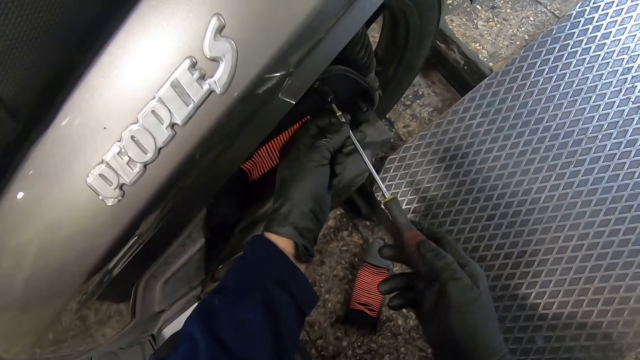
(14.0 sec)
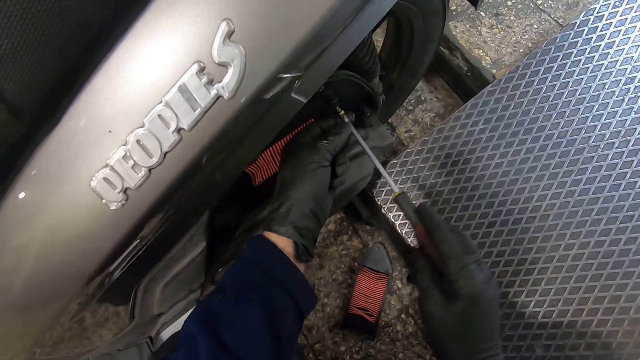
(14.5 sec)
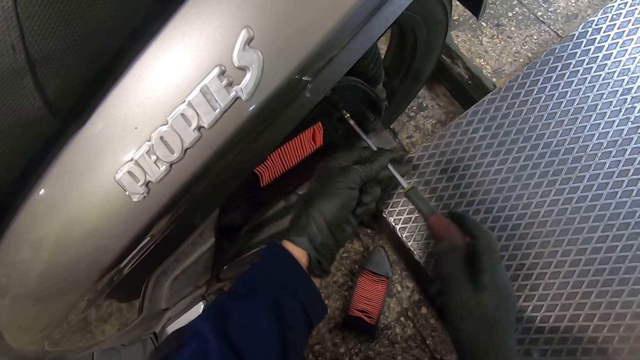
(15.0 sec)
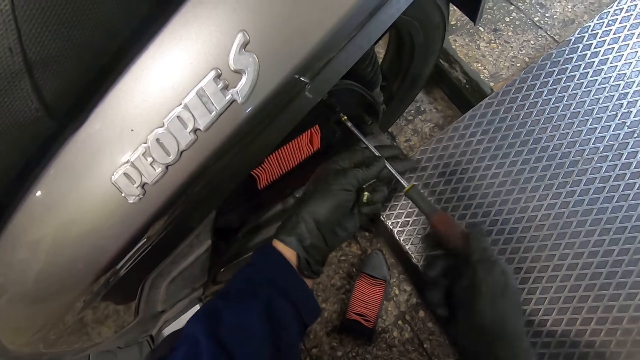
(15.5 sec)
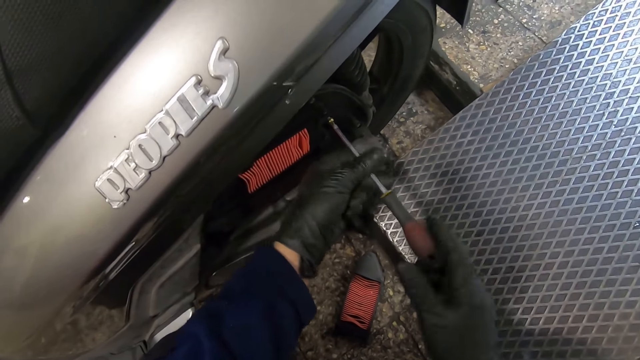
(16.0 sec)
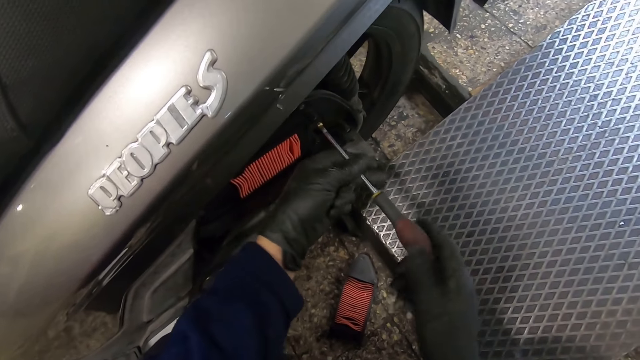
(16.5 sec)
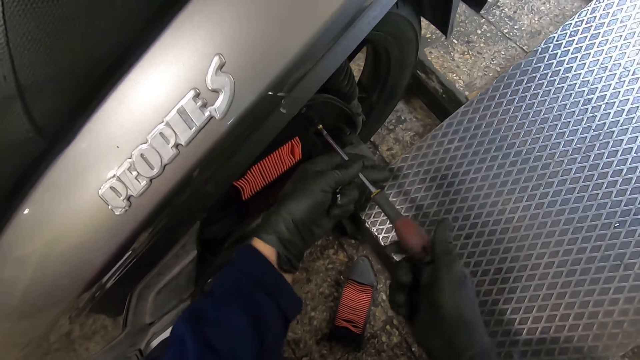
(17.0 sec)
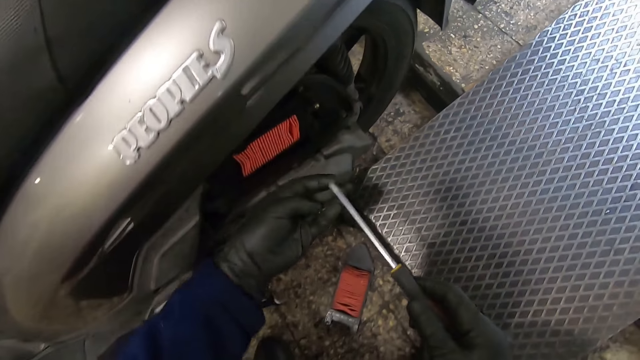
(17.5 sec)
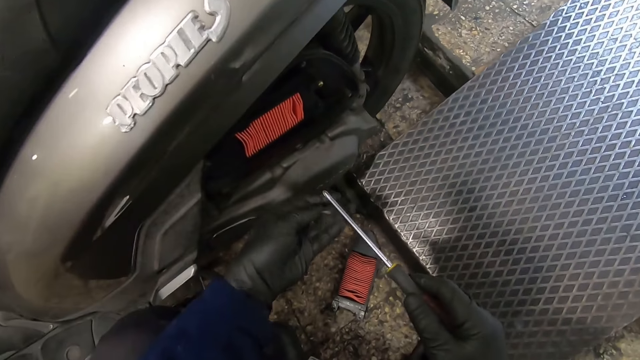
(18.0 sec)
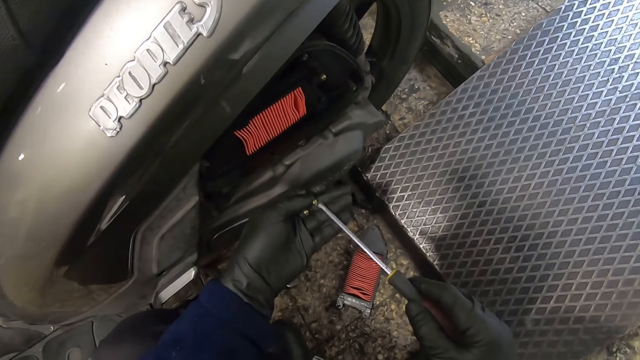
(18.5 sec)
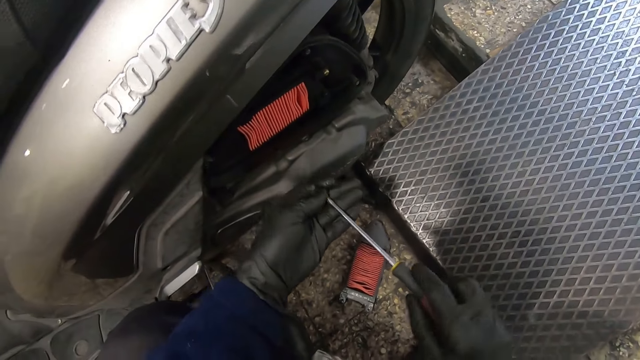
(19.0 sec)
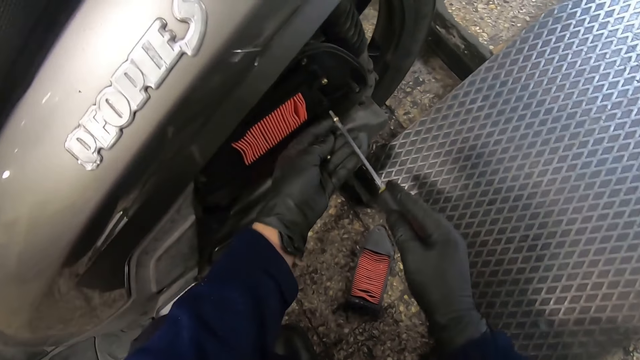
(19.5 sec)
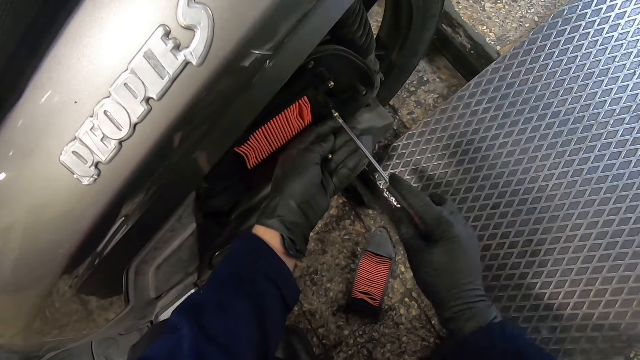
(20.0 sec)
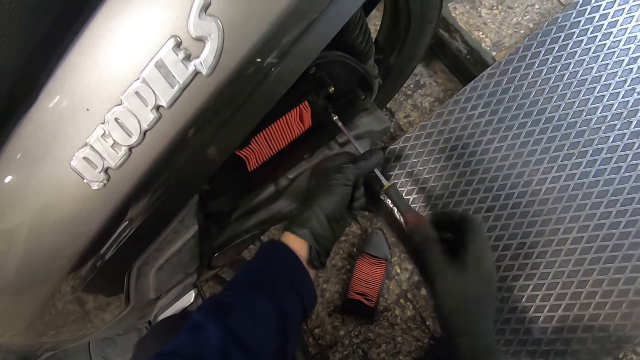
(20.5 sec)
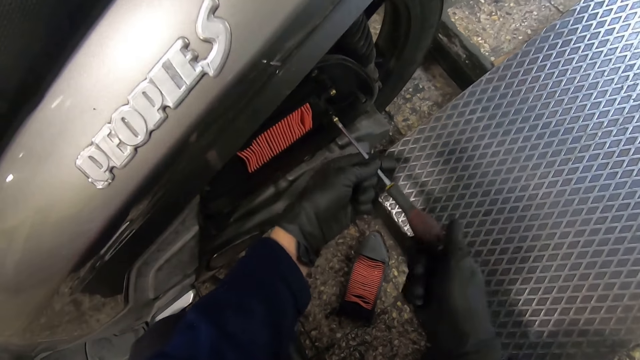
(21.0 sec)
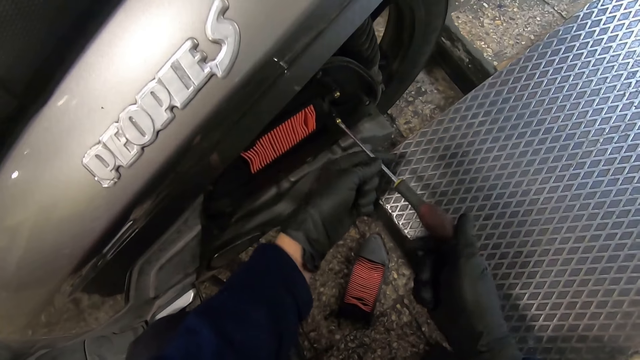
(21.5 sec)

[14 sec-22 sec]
The camera wearer screws in the screw to the motorbike with the screwdriver in both gloved hands. He puts the screw in his gloved left hand on the screwdriver in his gloved right hand. He screws in the screw to the motorbike with the screwdriver in both gloved hands.

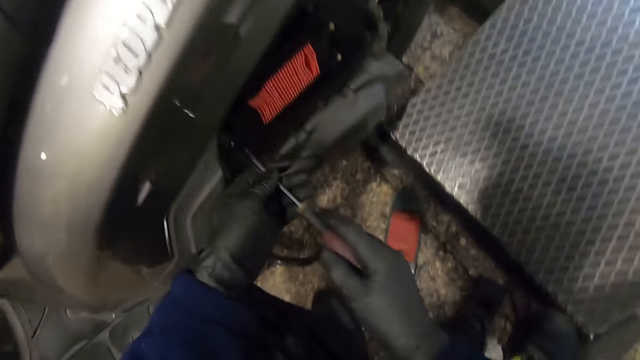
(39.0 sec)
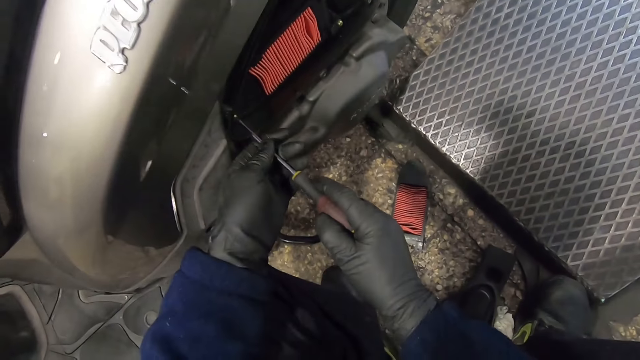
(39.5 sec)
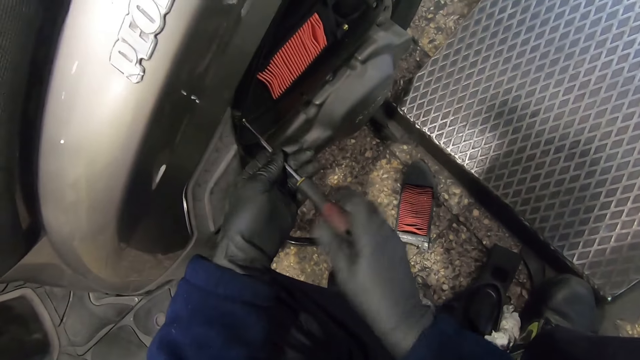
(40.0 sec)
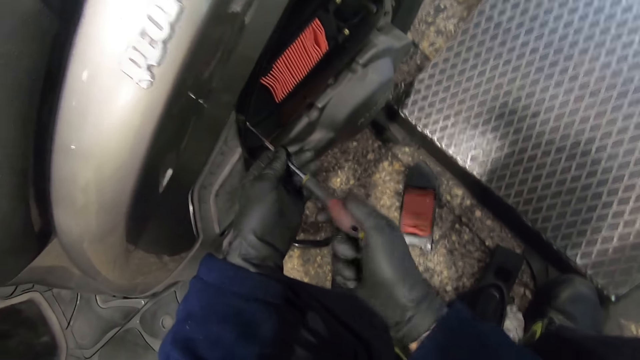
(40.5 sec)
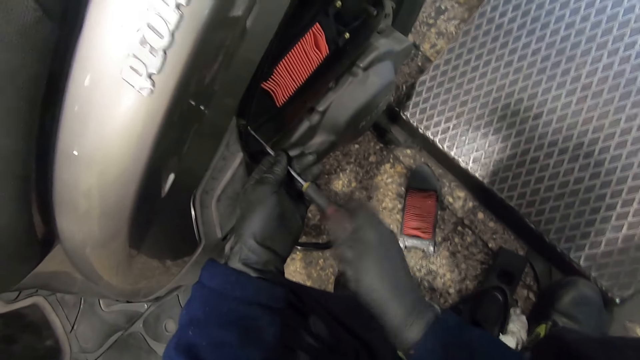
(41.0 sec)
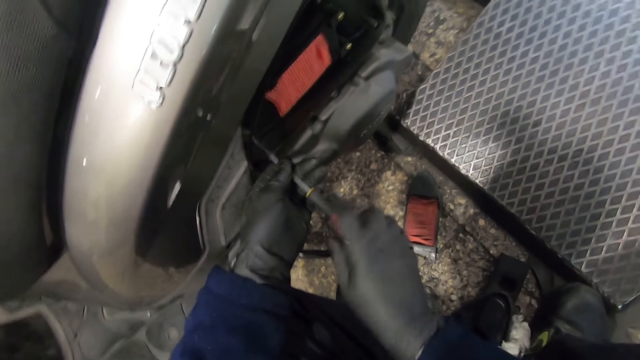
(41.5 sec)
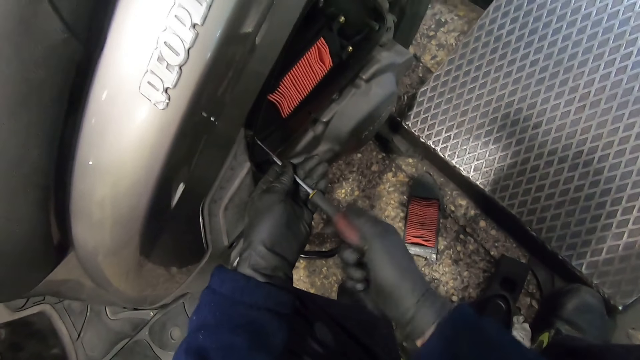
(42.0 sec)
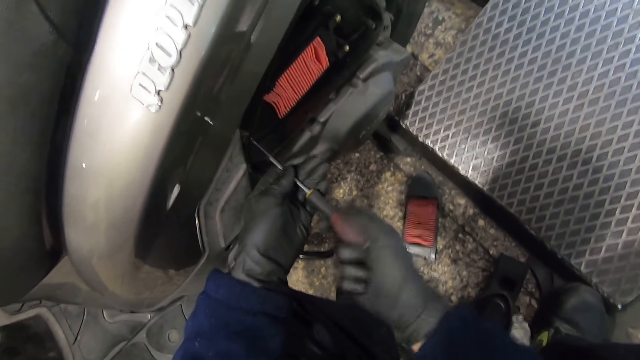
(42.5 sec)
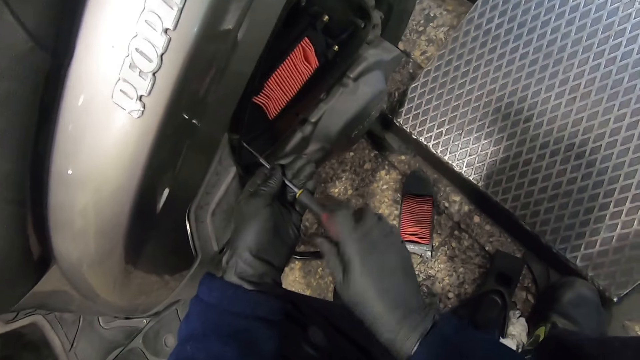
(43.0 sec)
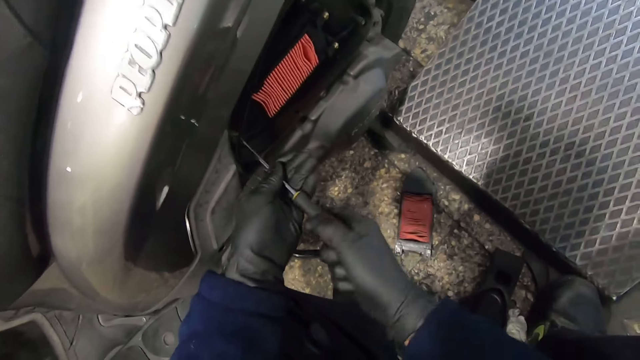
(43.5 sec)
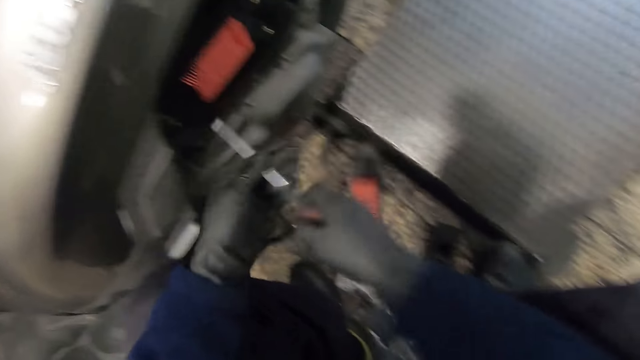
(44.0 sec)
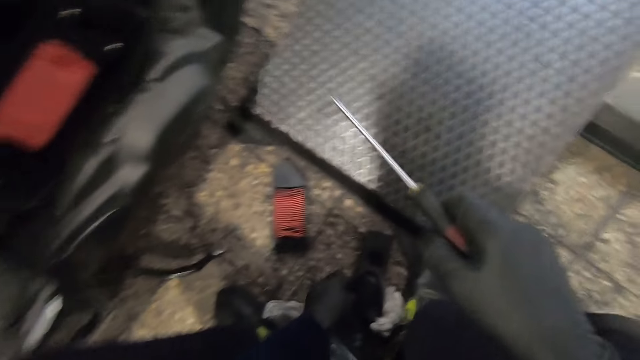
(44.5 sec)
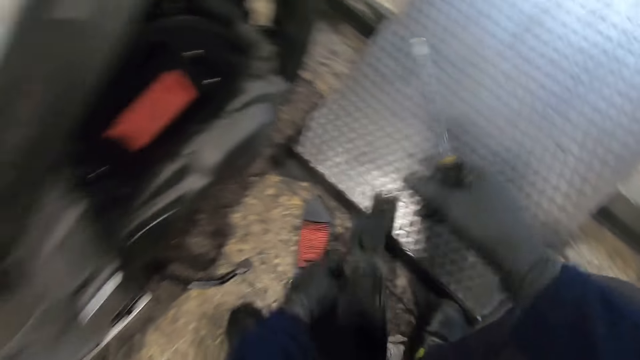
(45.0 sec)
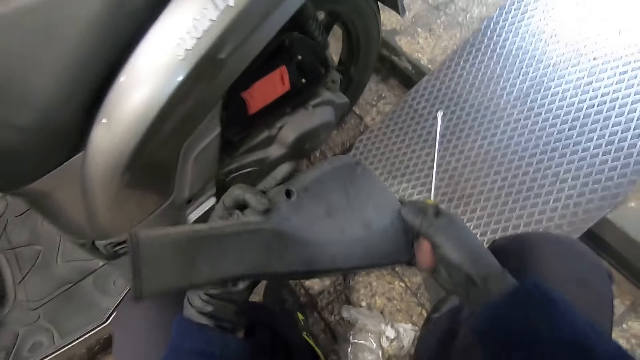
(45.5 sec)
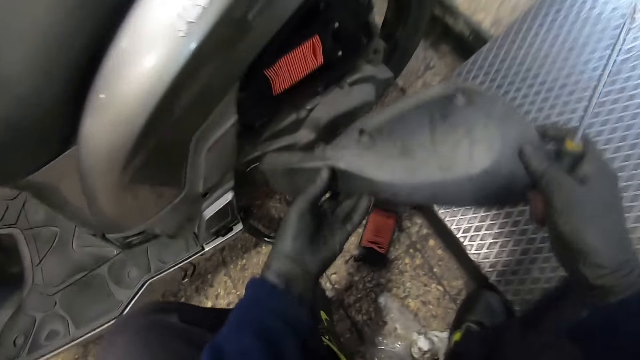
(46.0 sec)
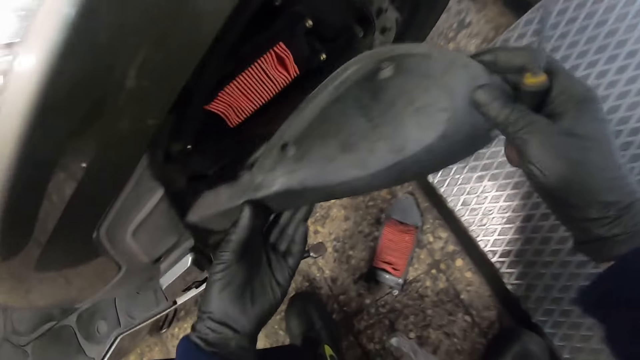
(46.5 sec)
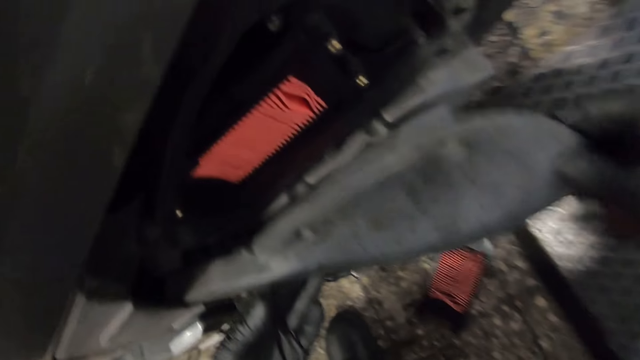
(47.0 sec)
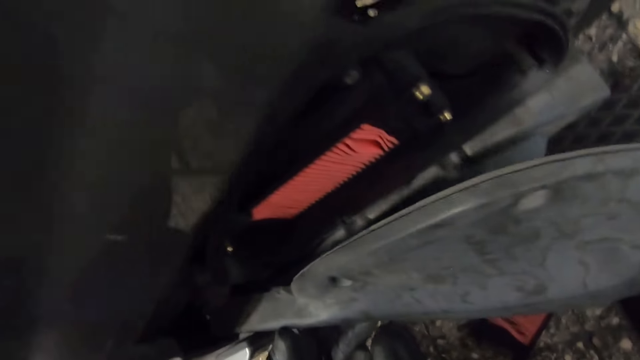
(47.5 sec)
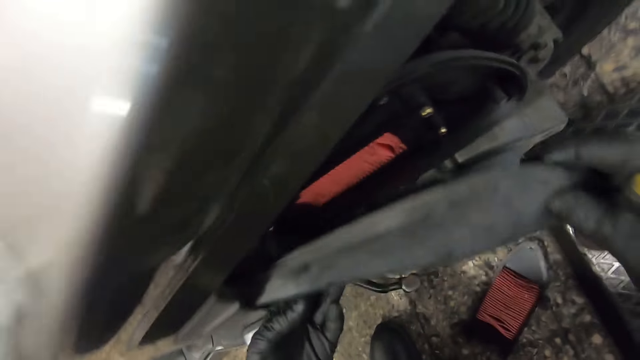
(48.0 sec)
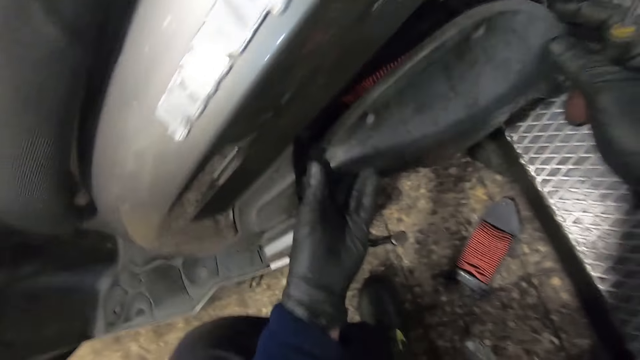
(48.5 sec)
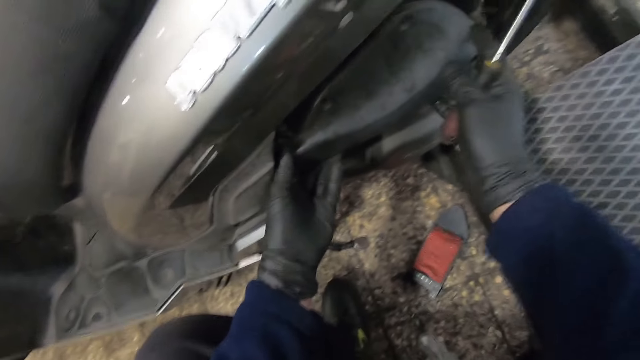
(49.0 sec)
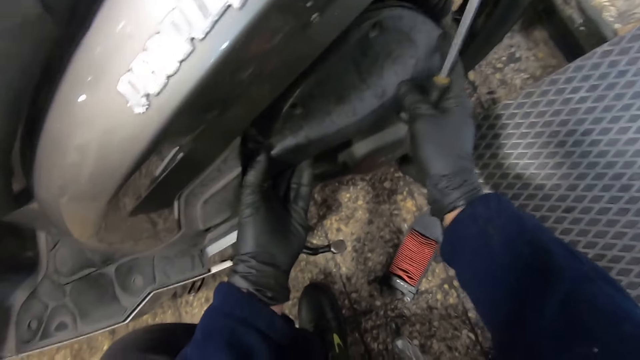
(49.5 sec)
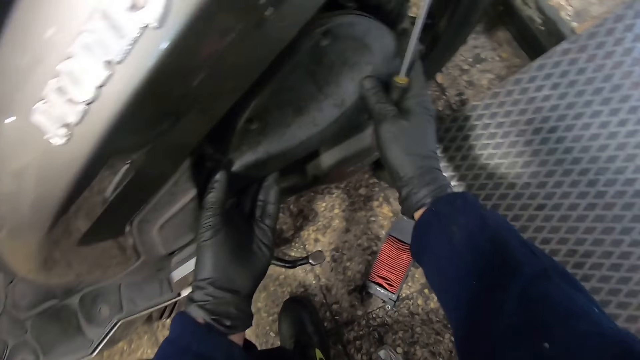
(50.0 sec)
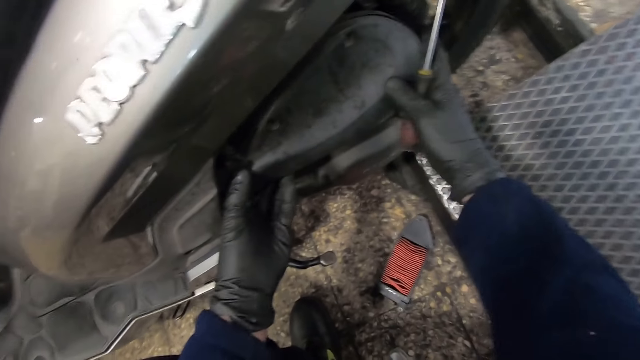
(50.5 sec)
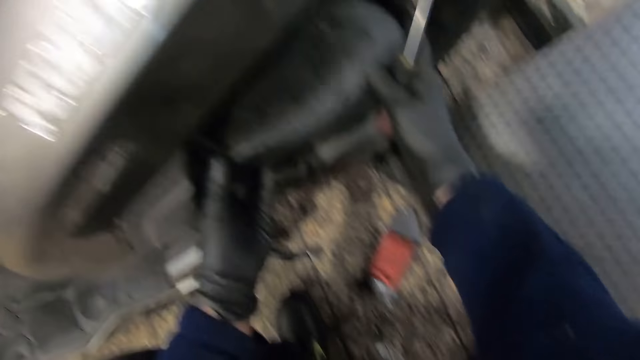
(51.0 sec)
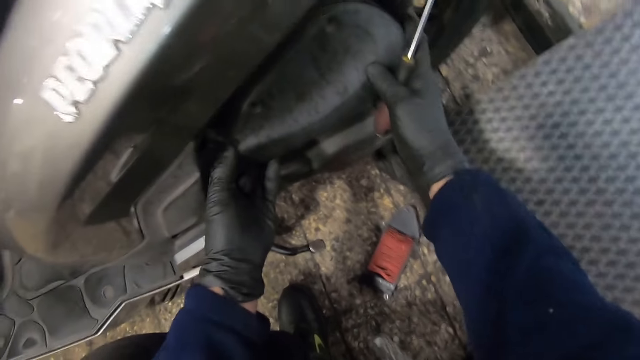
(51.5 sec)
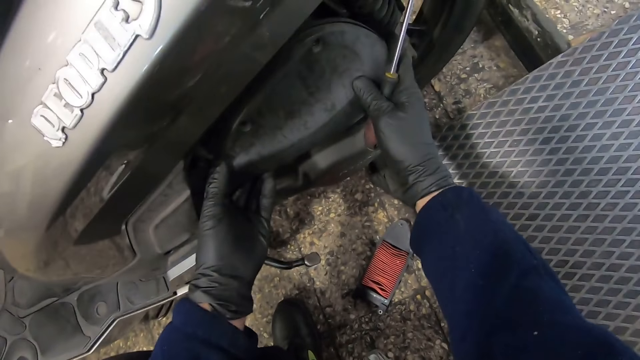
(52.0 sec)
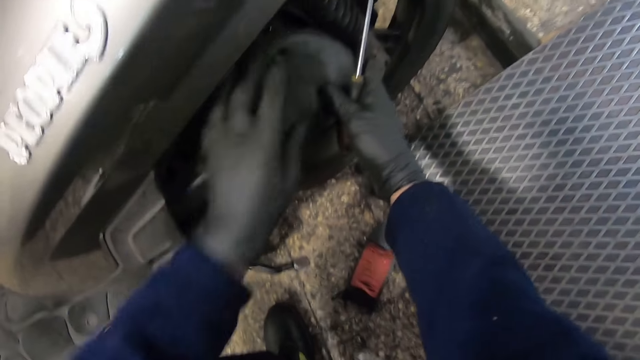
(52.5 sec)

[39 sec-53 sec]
The camera wearer screws in a screw on the motorbike with the screwdriver in both gloved hands. He picks a case from the ground with his gloved left hand. He holds the case with both gloved hands. He fixes the case on the motorbike with both gloved hands.
